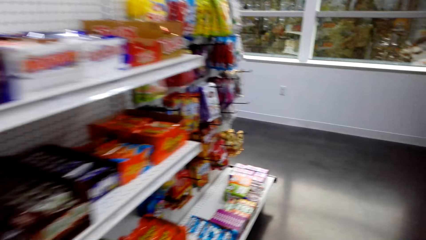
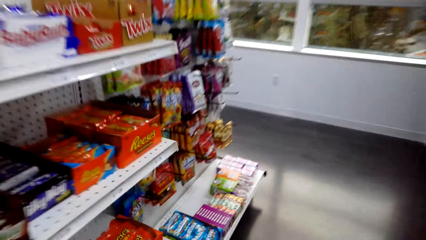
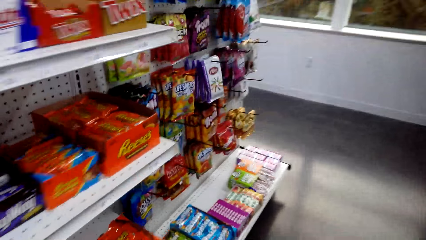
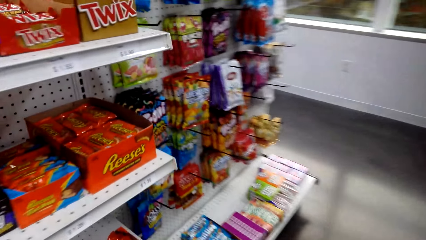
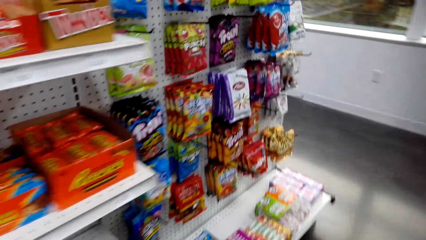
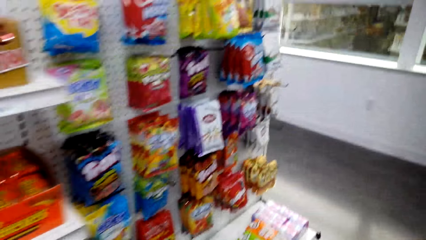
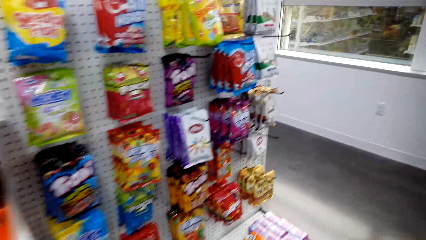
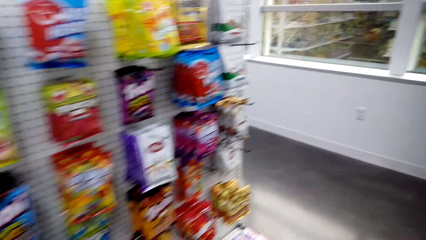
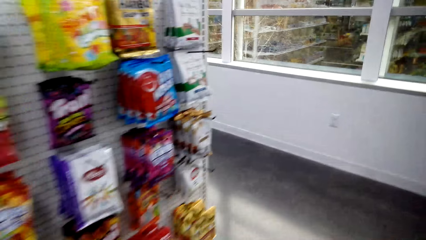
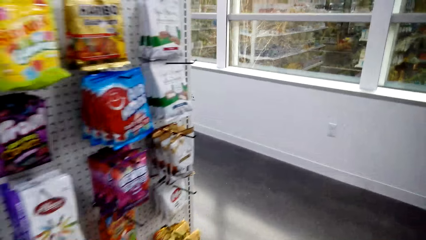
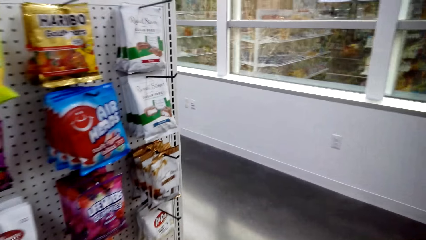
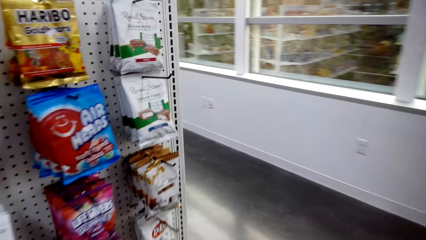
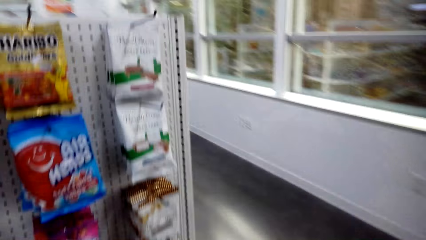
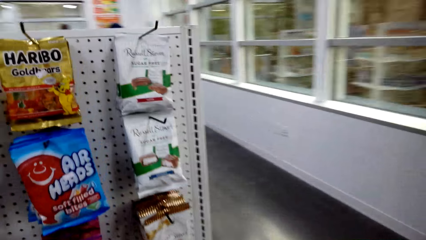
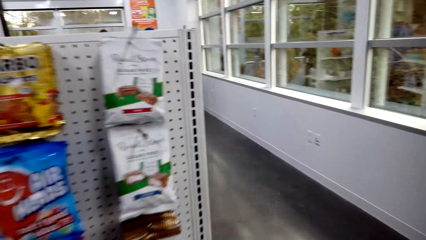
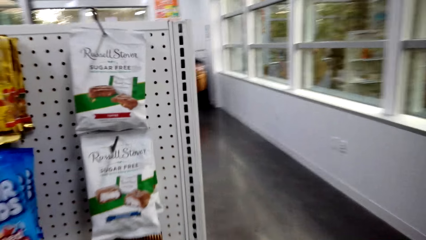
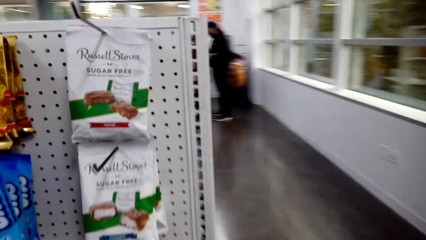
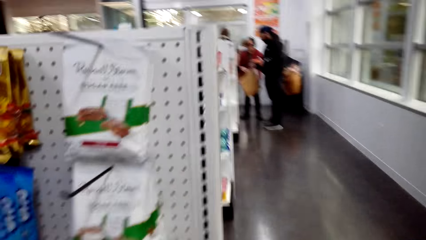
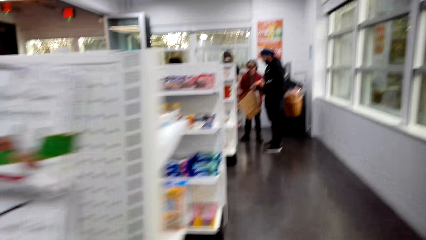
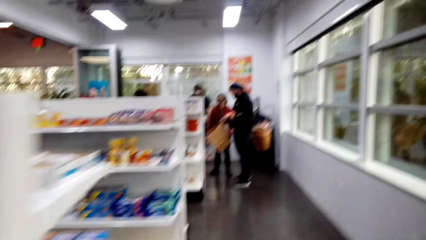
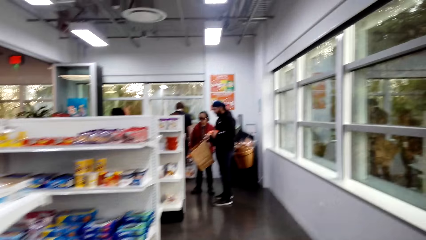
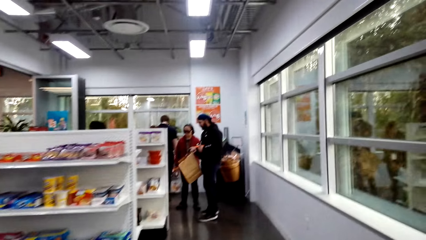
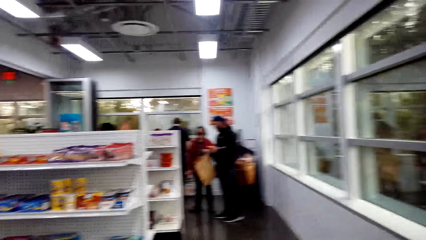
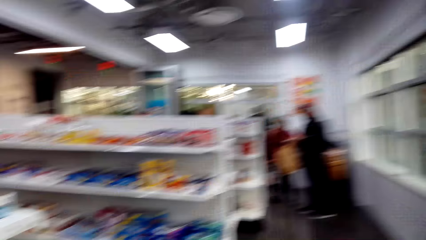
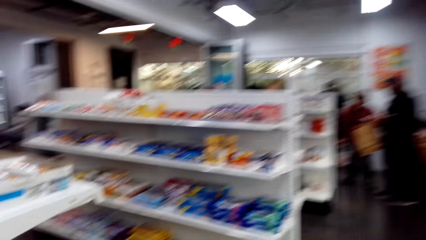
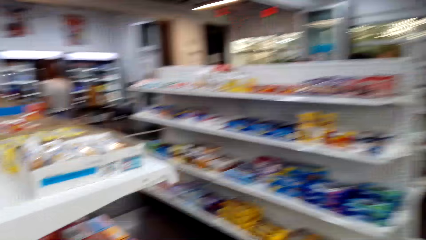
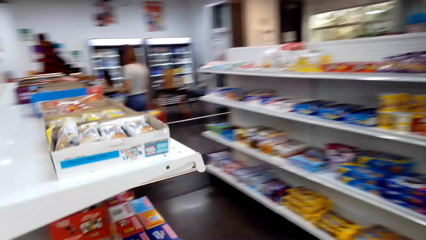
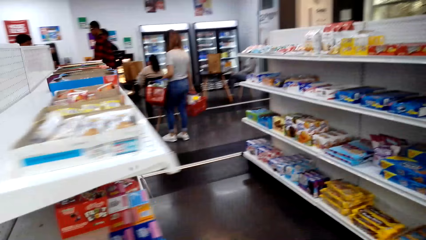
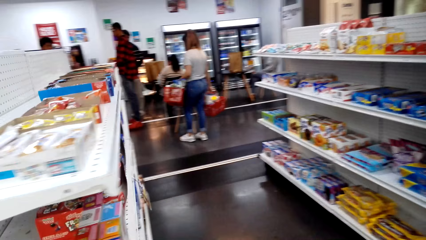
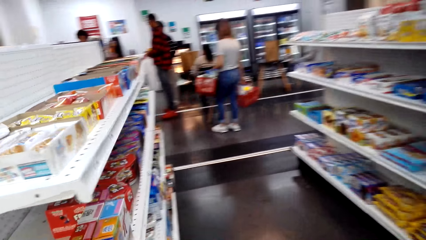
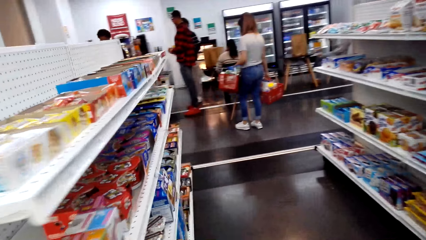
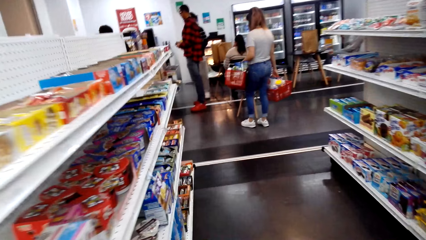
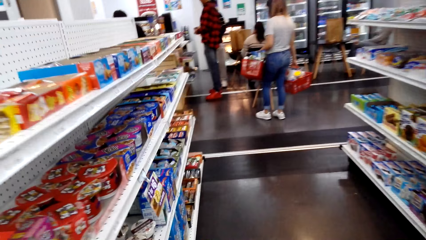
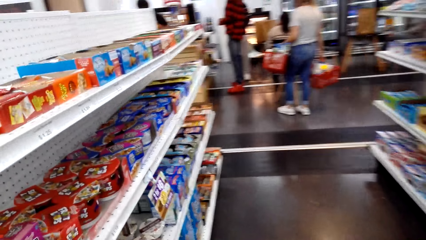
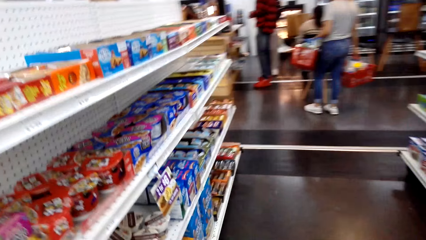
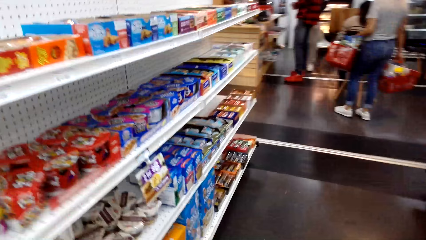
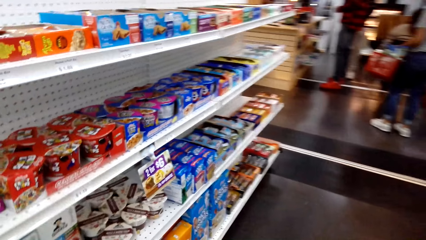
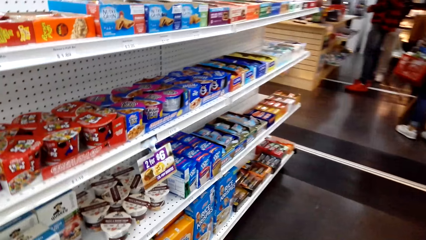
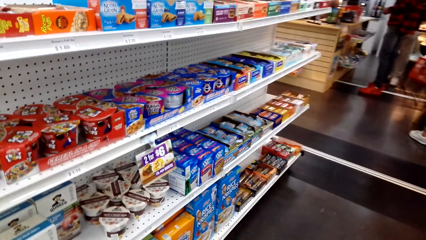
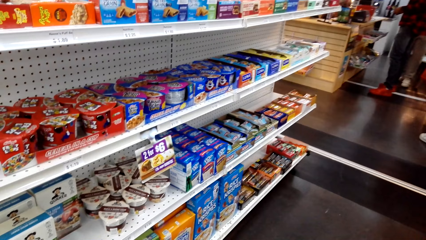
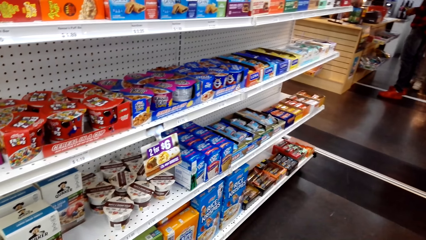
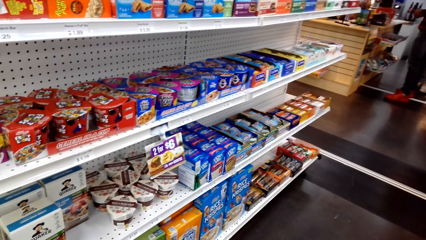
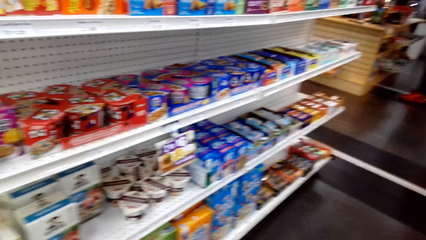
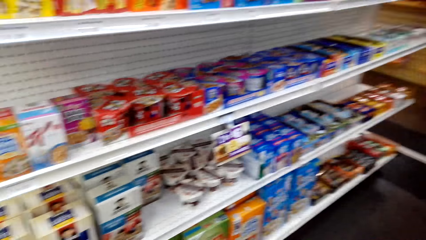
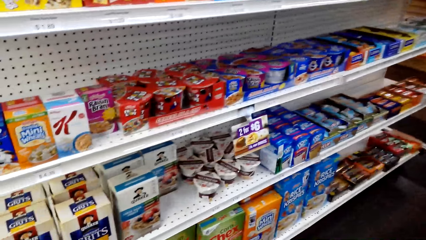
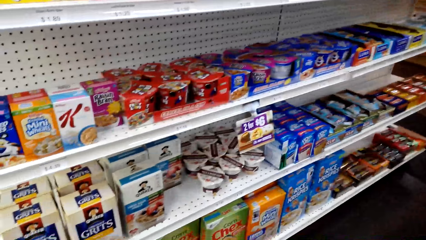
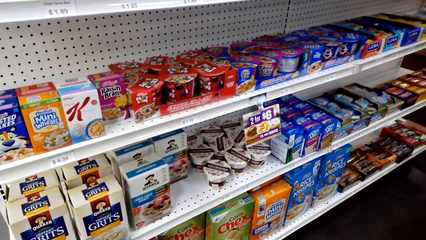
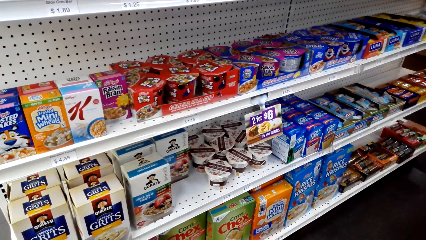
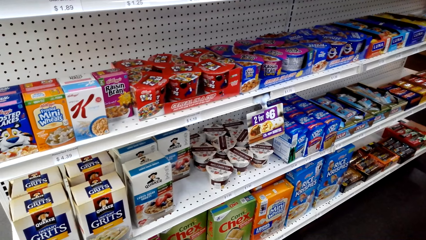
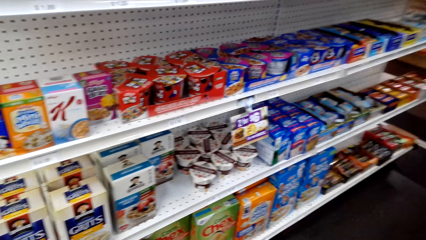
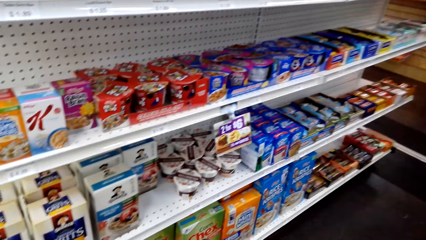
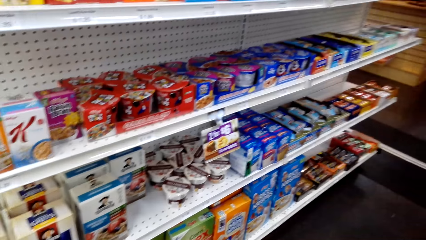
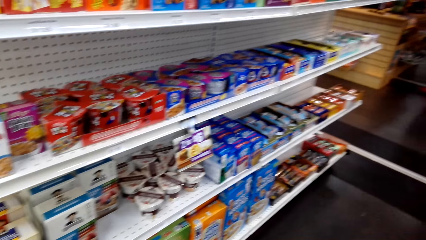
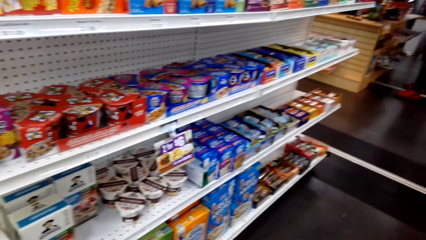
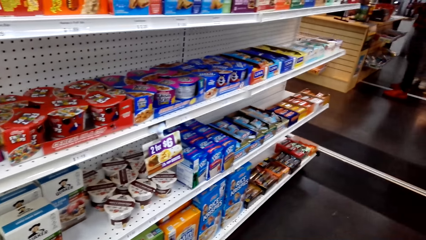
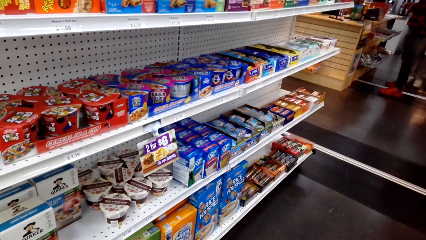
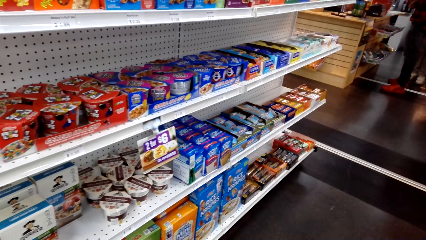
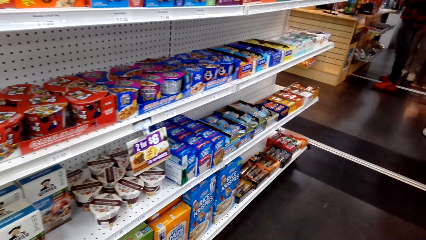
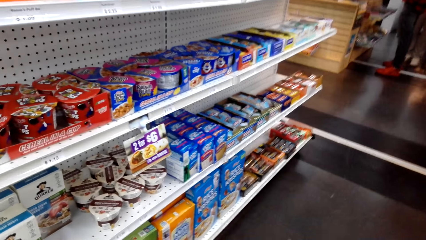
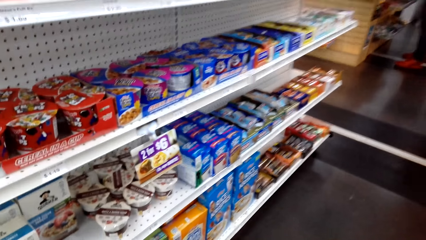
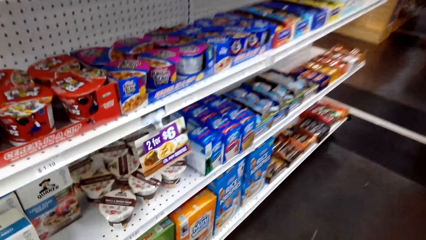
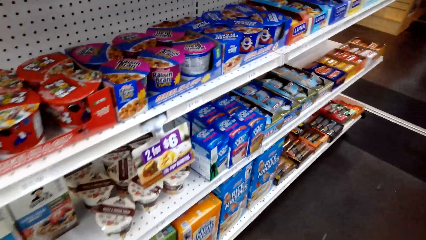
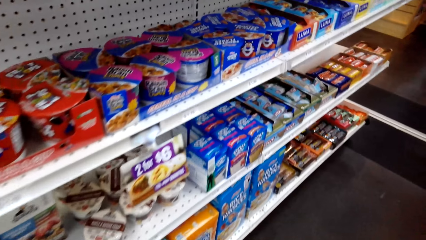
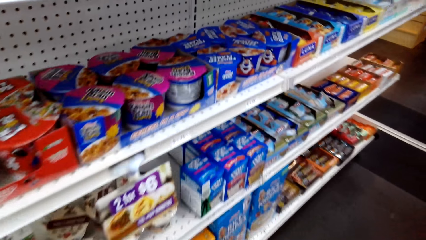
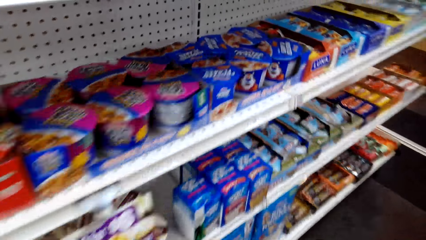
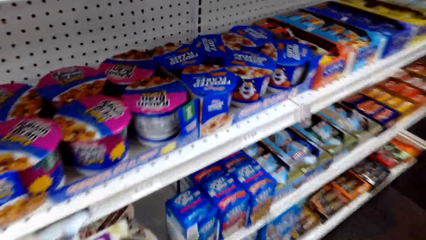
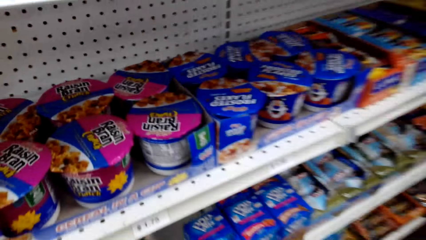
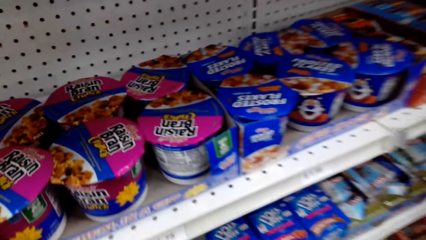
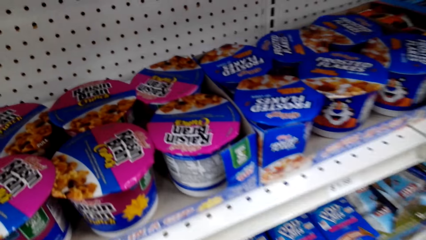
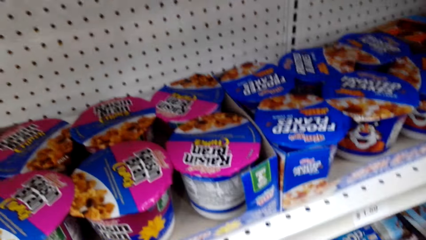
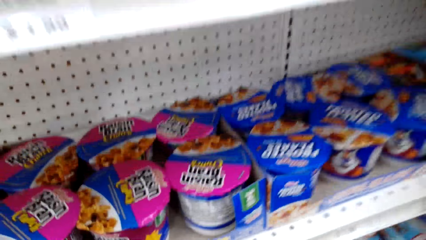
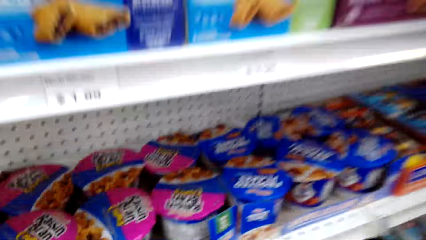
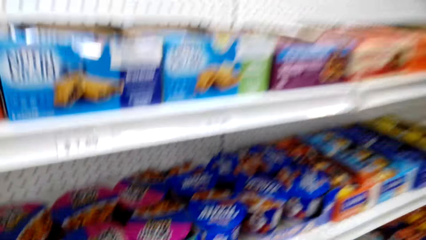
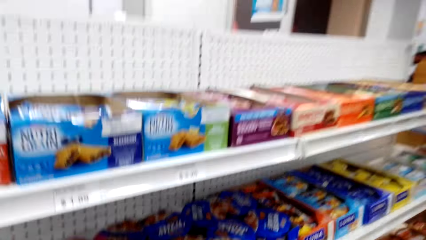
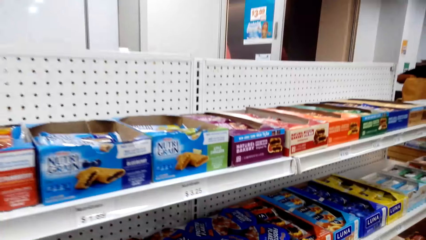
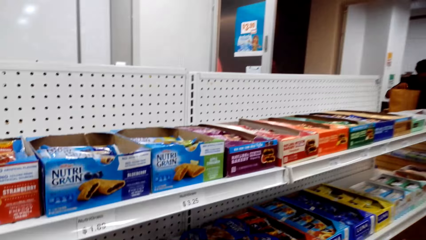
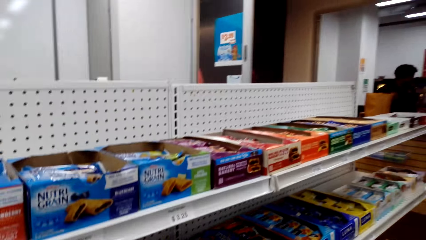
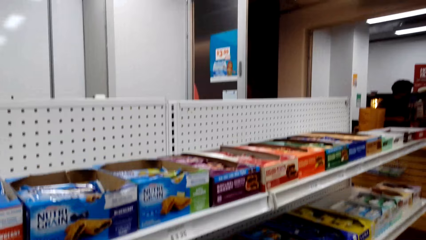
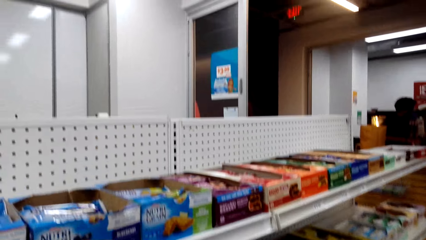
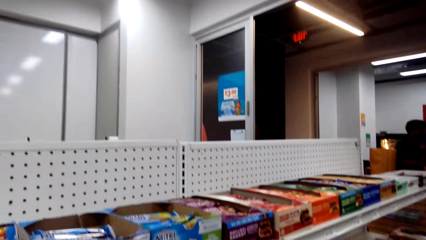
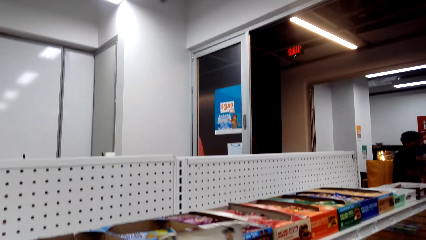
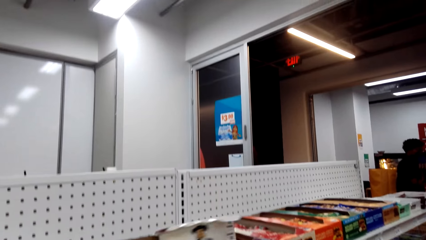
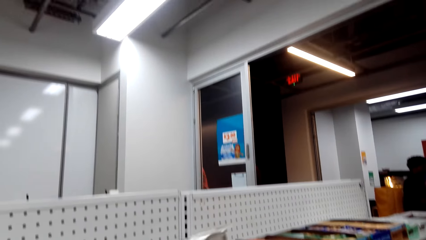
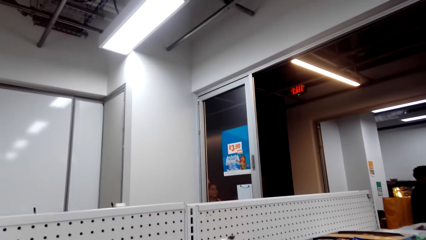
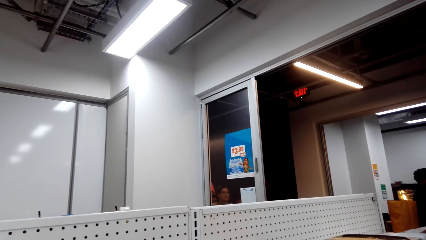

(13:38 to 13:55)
The camera wearer looks at the shelves with snacks. They look at oats on the shelf.
